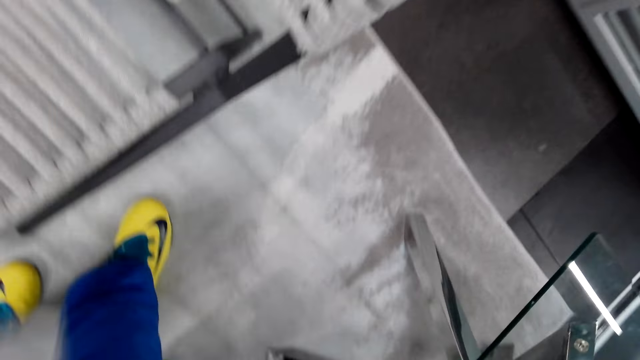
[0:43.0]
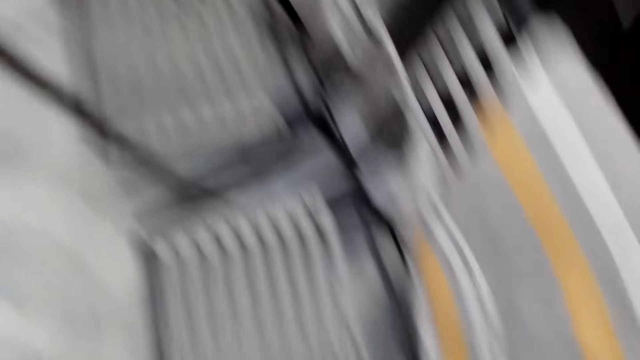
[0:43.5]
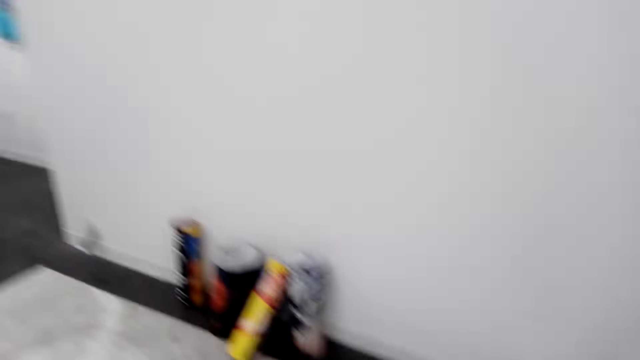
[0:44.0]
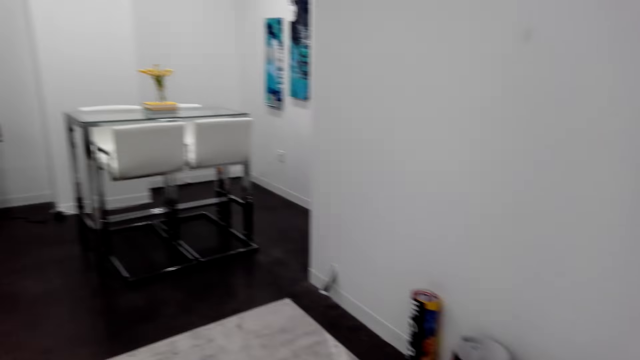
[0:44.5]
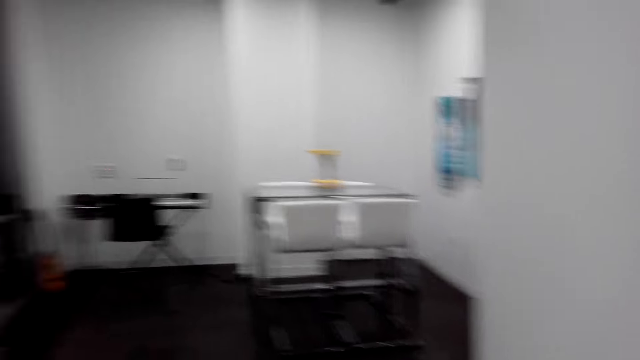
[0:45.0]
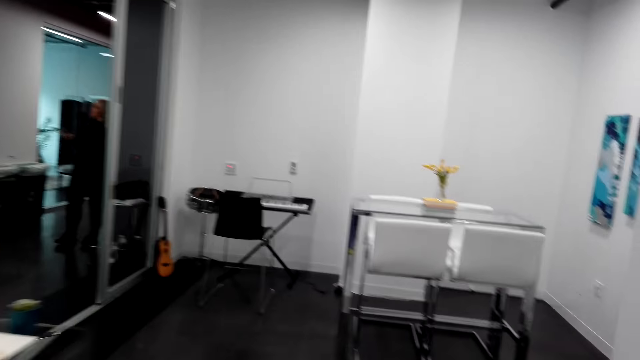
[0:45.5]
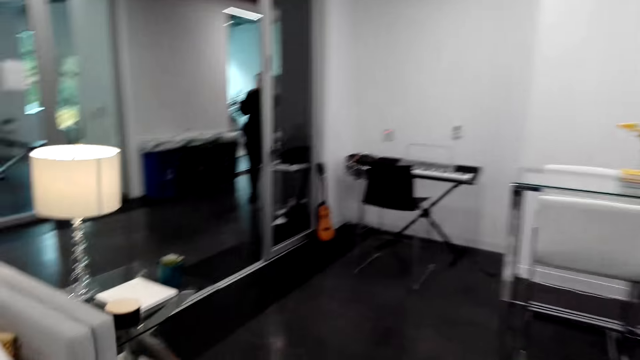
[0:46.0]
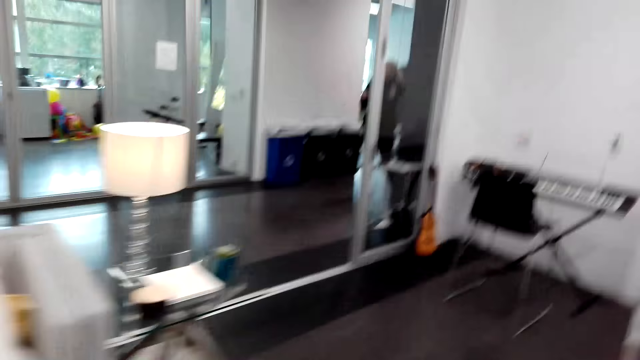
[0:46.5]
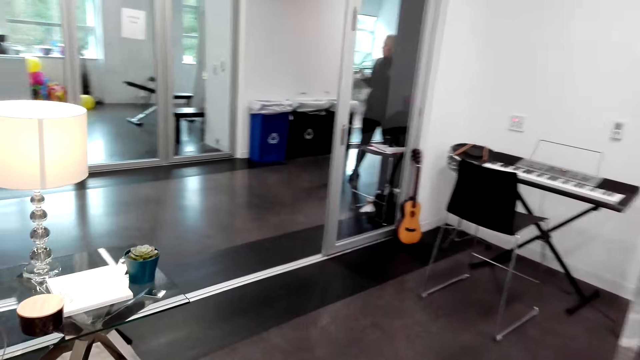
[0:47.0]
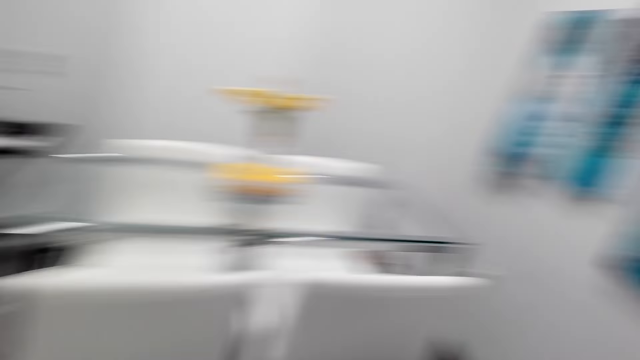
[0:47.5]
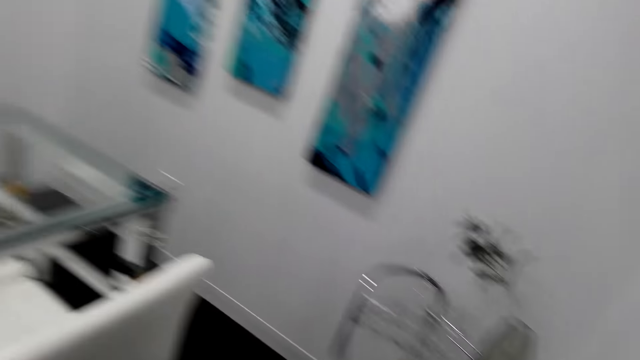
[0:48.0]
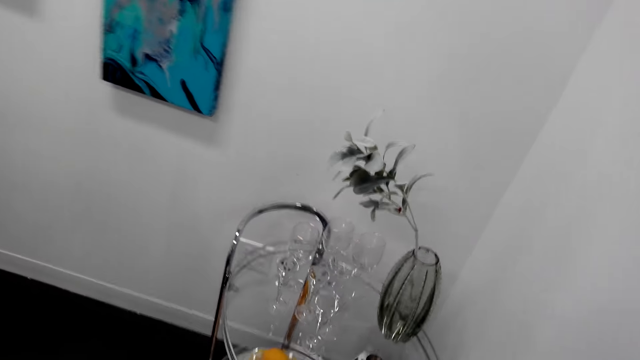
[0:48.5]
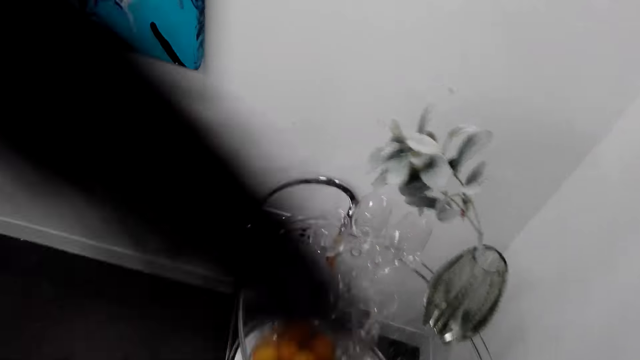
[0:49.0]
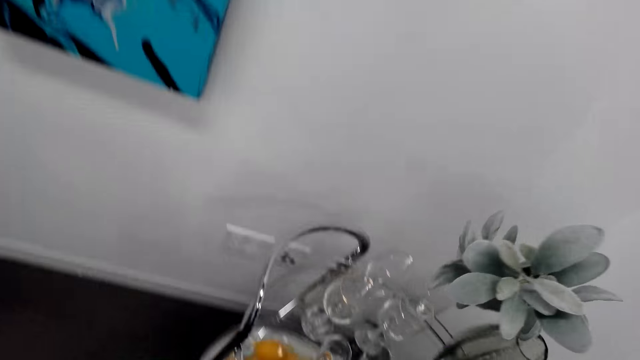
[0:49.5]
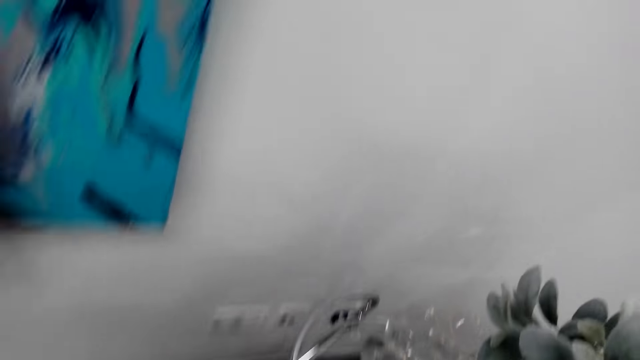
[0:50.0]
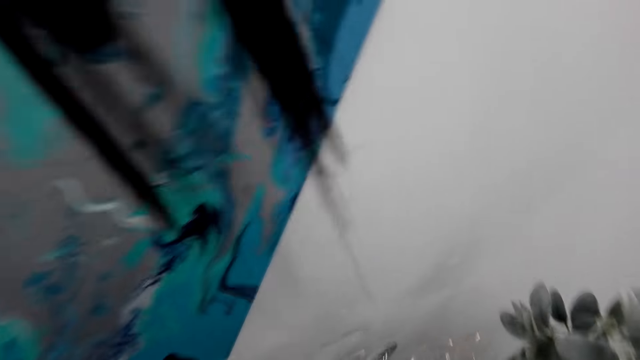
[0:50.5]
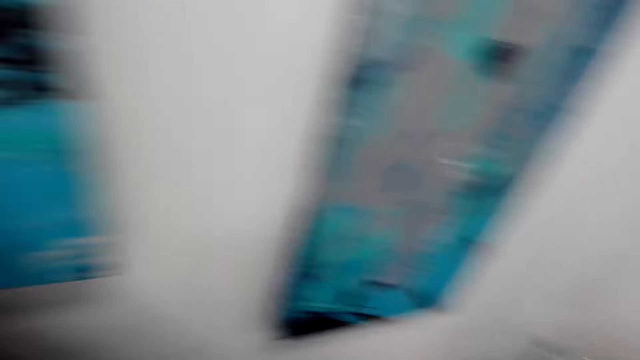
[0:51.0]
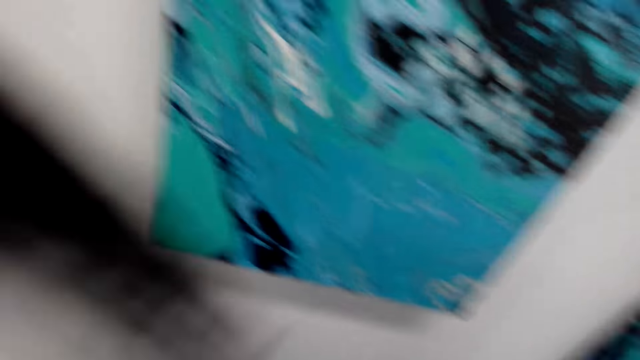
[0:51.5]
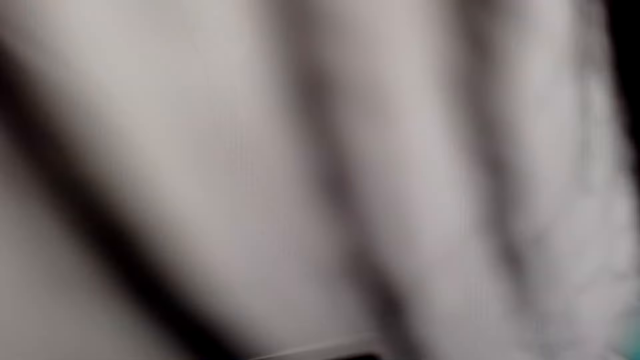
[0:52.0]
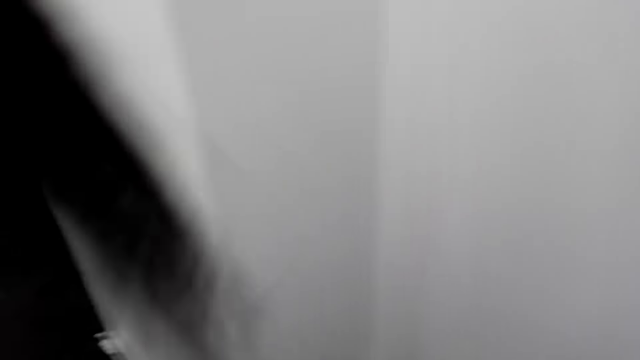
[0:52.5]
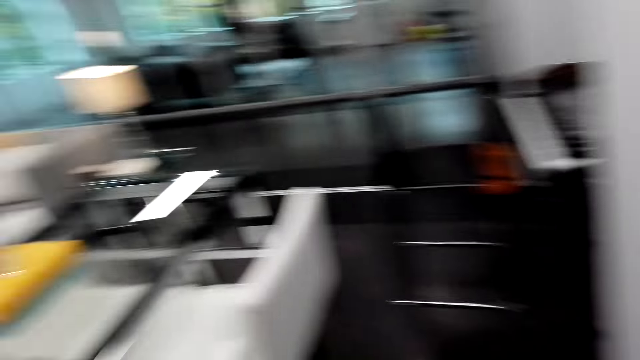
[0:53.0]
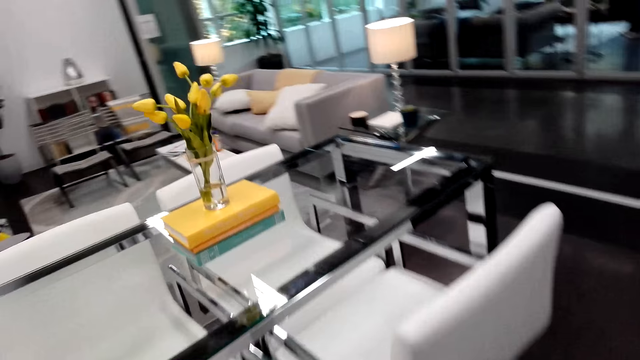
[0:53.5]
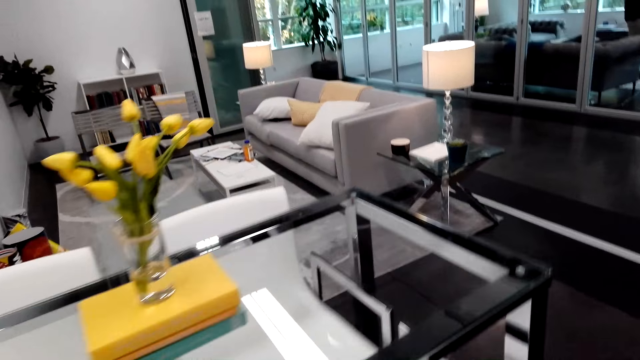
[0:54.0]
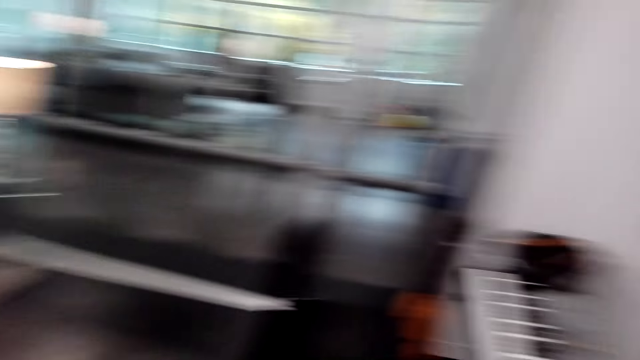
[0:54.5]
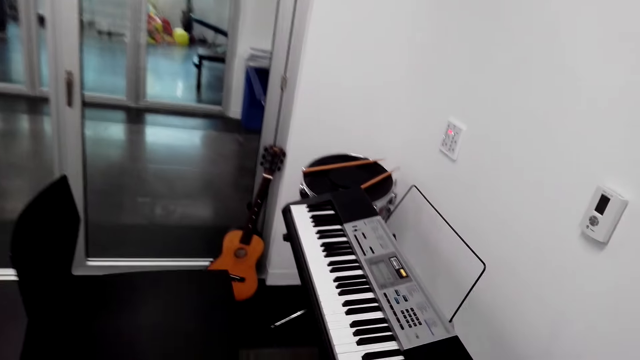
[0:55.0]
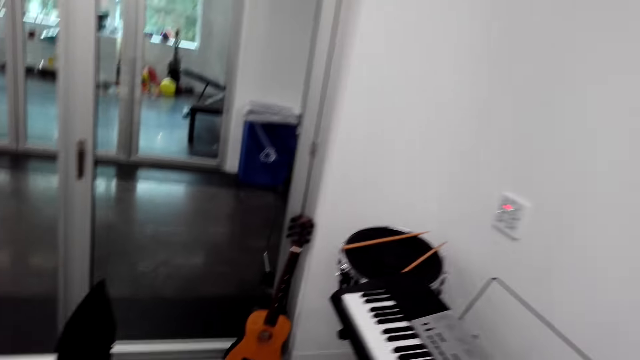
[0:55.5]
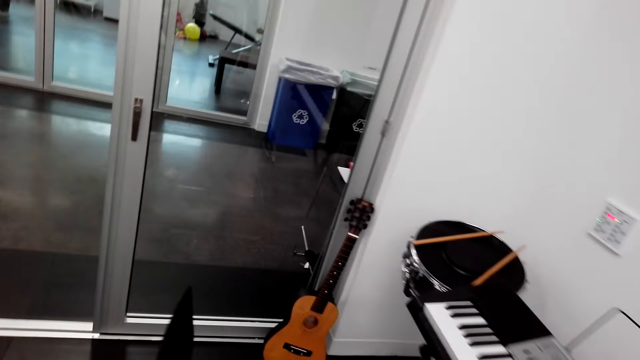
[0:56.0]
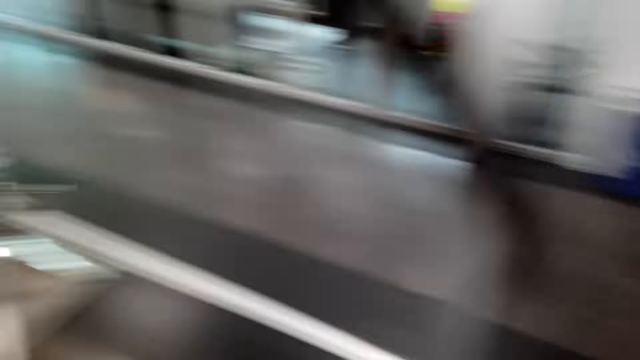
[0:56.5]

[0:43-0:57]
A woman talks to the camera wearer. The camera wearer walks around. They talk to the woman. They sing a song.

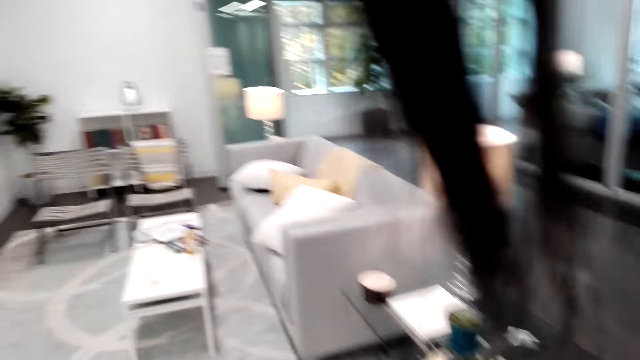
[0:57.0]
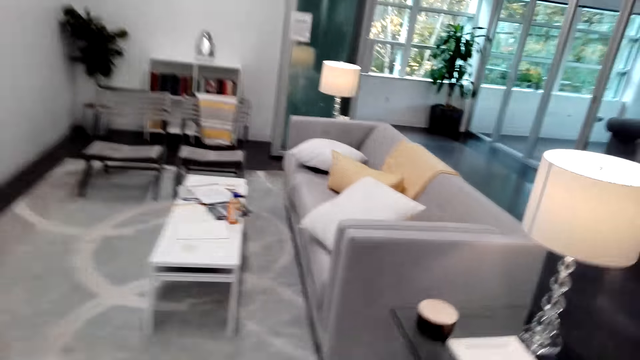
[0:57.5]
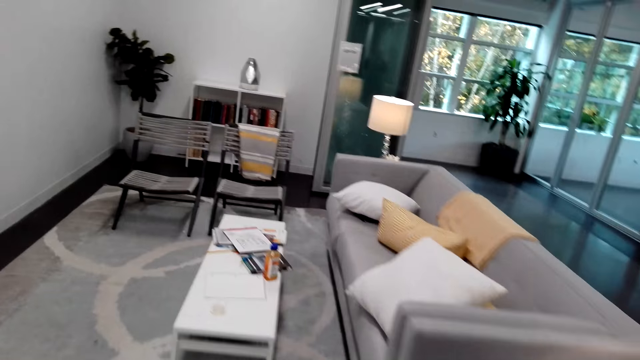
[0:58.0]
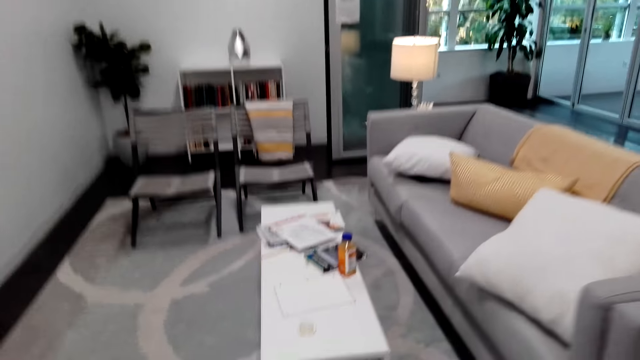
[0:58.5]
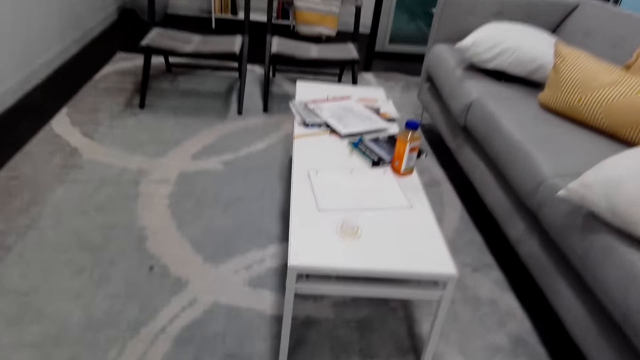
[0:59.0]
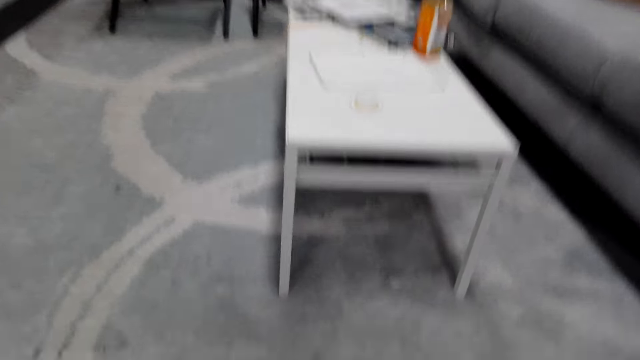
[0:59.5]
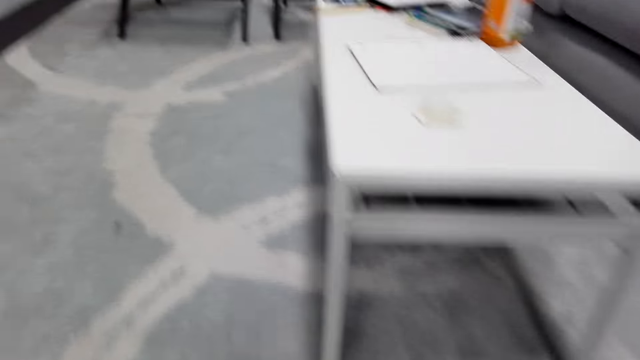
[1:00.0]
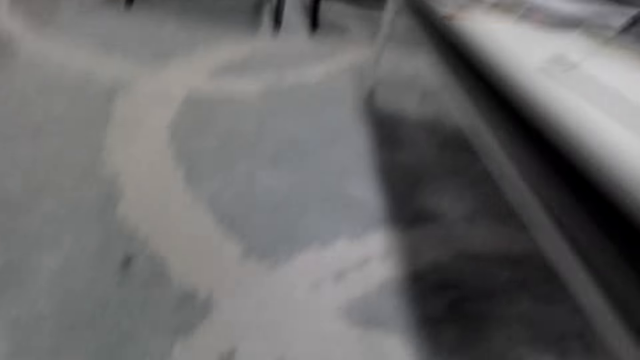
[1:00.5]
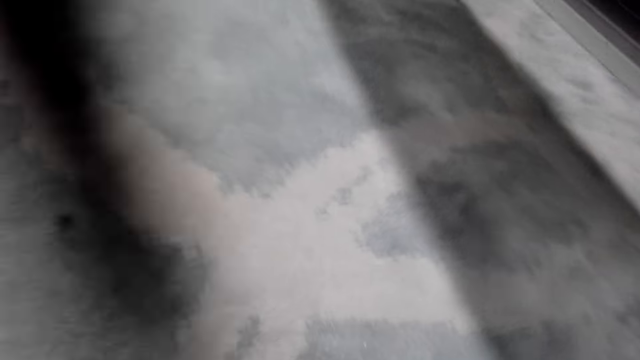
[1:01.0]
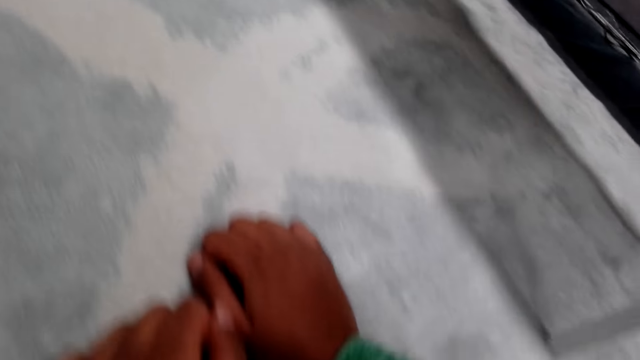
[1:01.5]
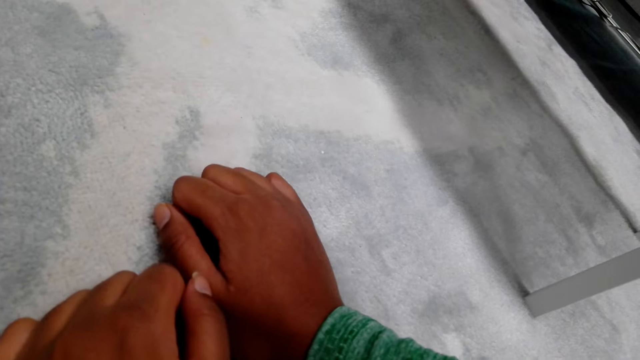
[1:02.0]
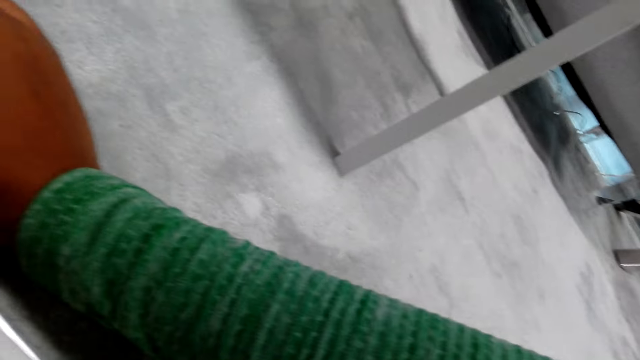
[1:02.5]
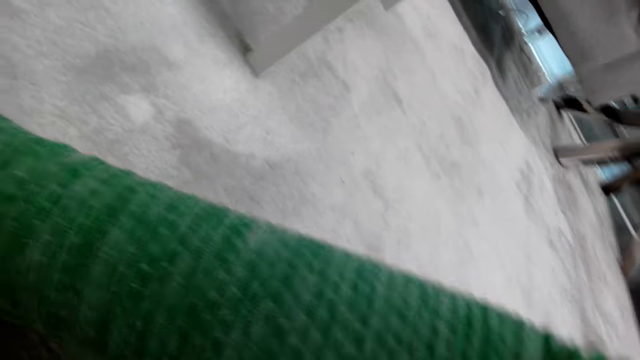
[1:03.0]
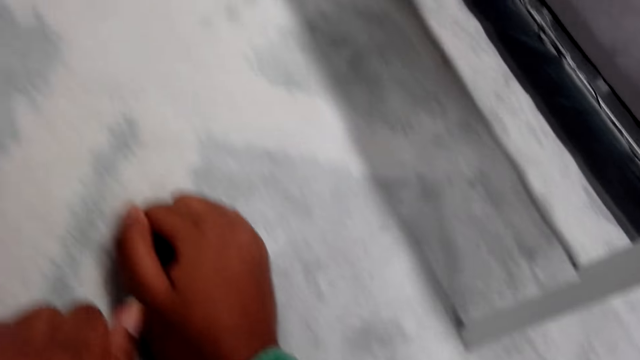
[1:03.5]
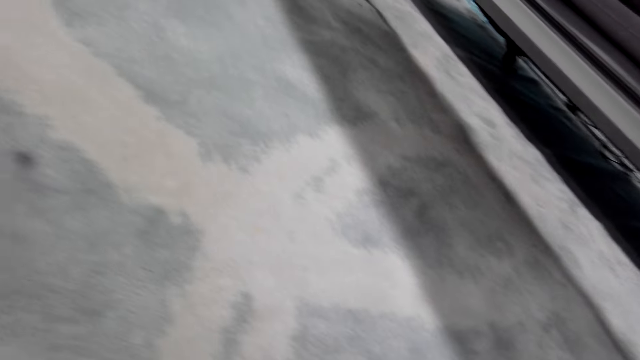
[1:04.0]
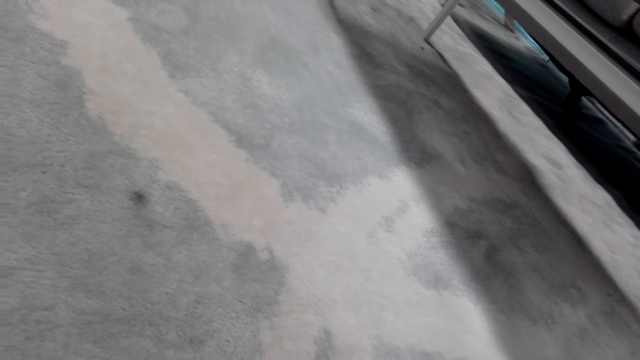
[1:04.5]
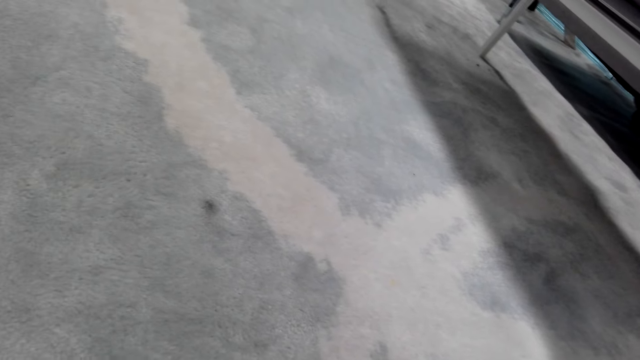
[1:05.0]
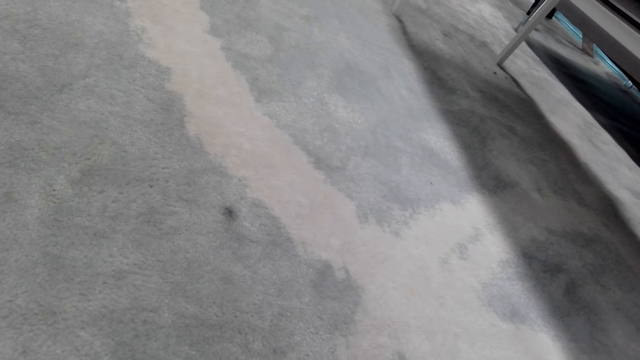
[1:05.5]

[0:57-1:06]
The camera wearer lies on the floor. They look for a measuring tape.
